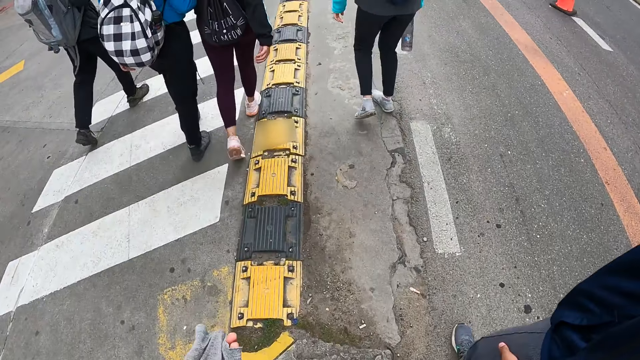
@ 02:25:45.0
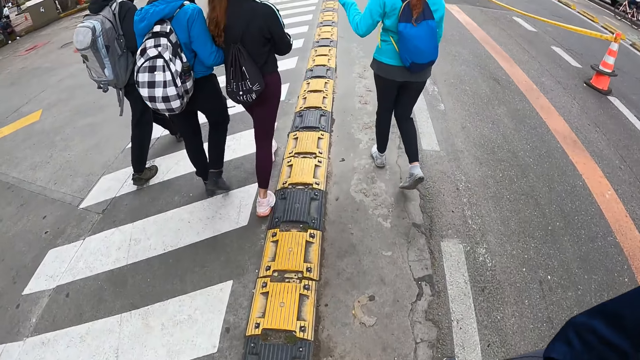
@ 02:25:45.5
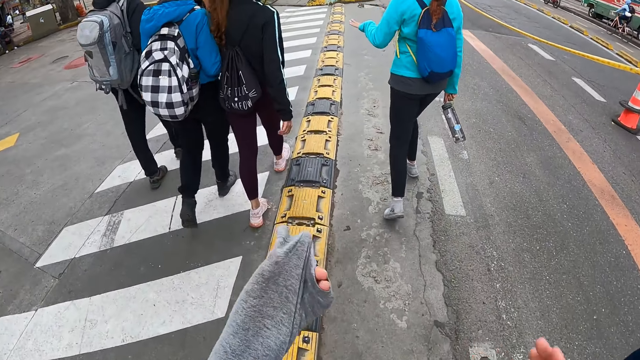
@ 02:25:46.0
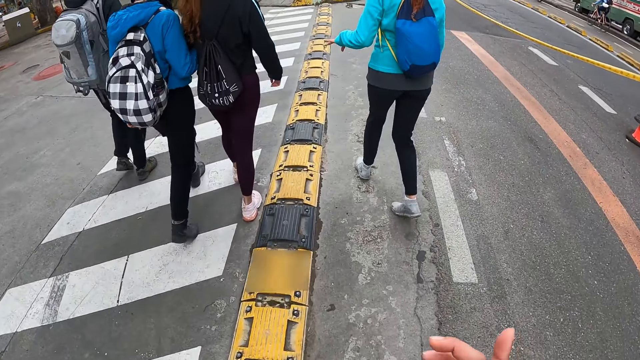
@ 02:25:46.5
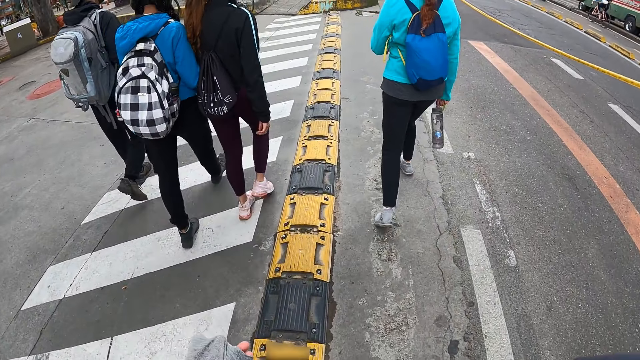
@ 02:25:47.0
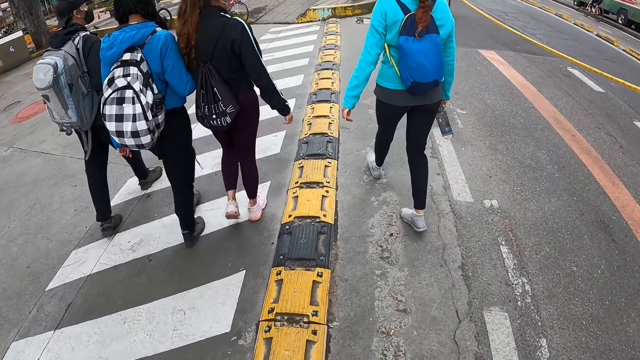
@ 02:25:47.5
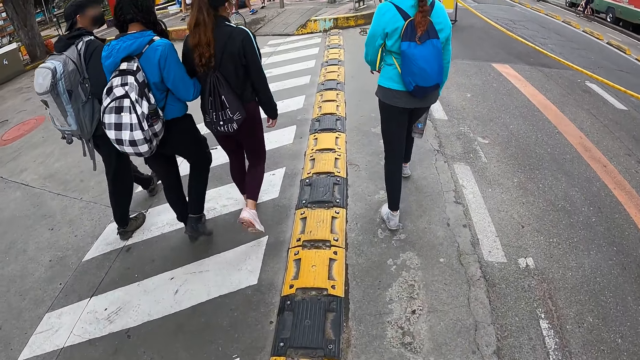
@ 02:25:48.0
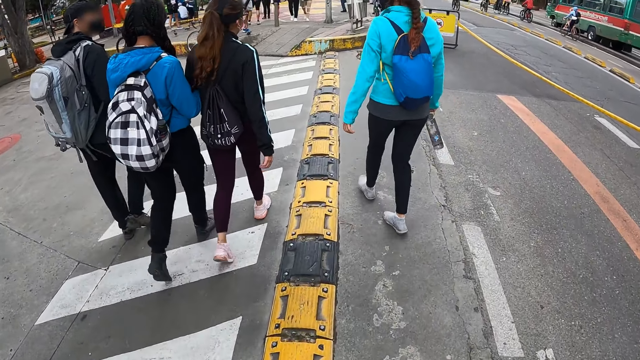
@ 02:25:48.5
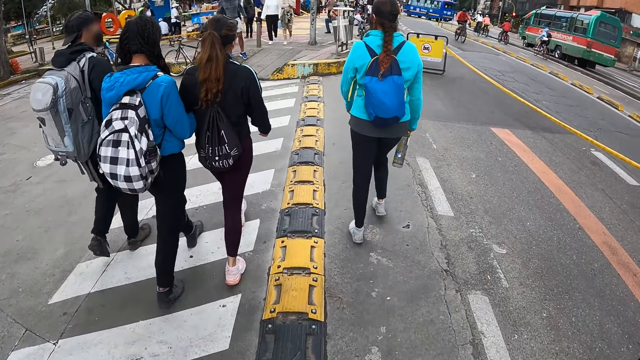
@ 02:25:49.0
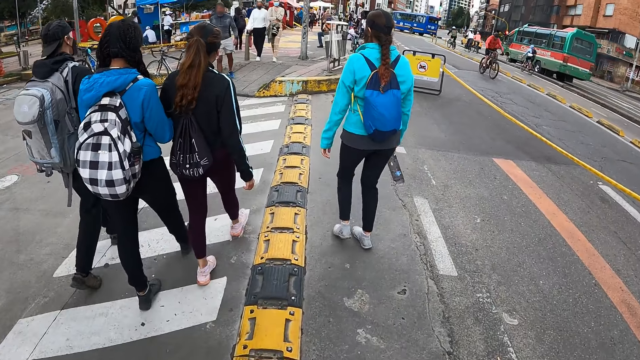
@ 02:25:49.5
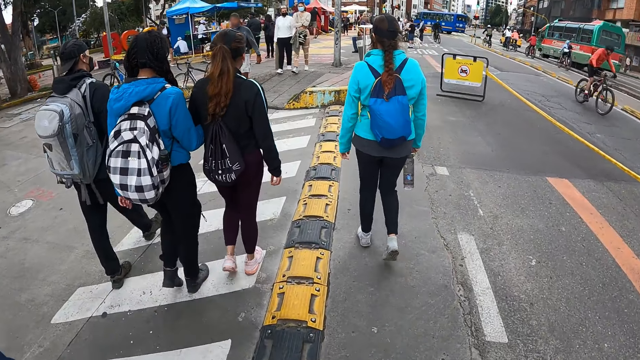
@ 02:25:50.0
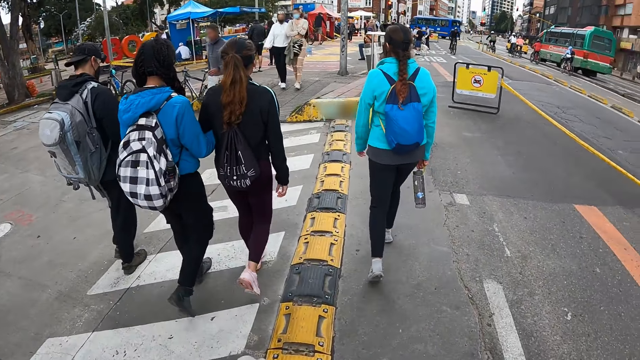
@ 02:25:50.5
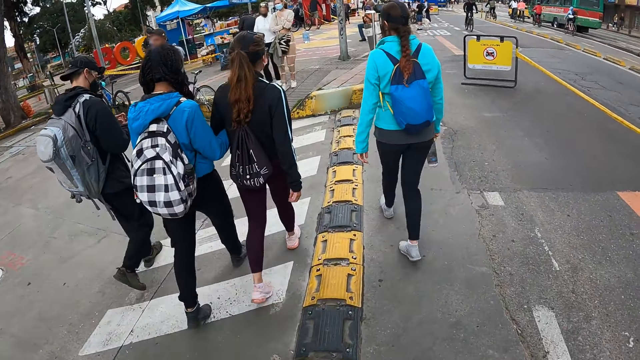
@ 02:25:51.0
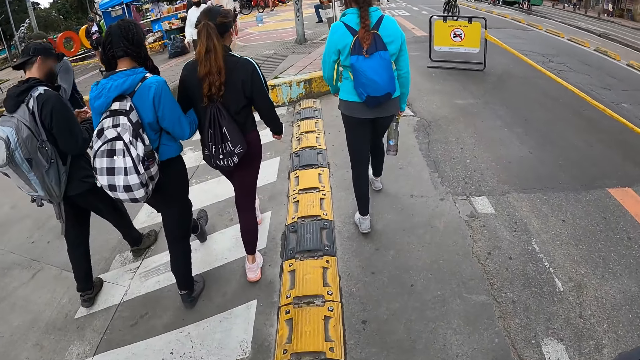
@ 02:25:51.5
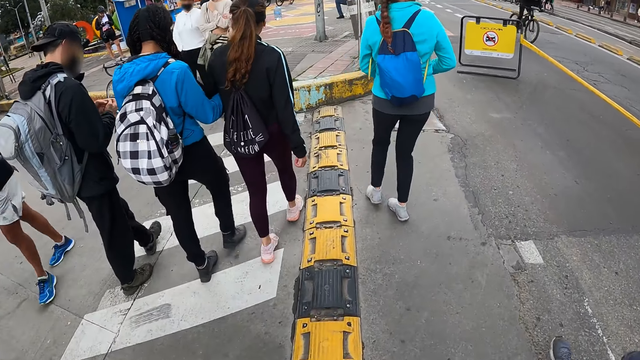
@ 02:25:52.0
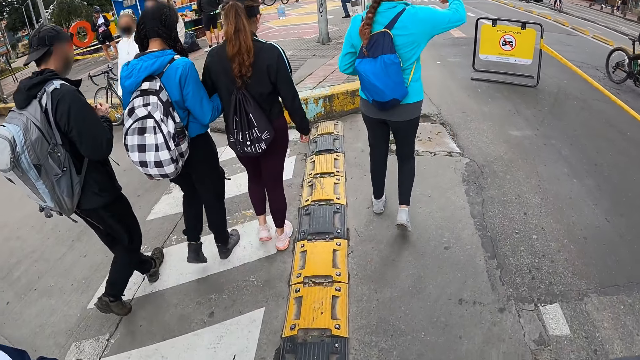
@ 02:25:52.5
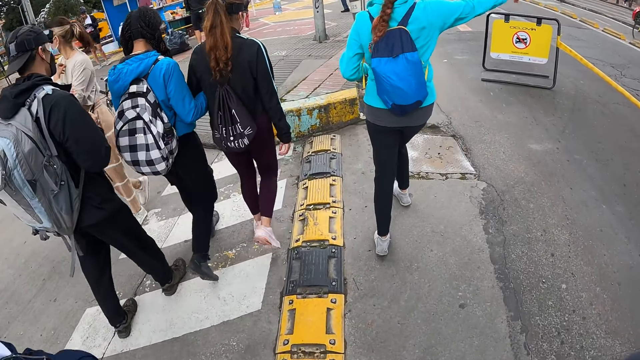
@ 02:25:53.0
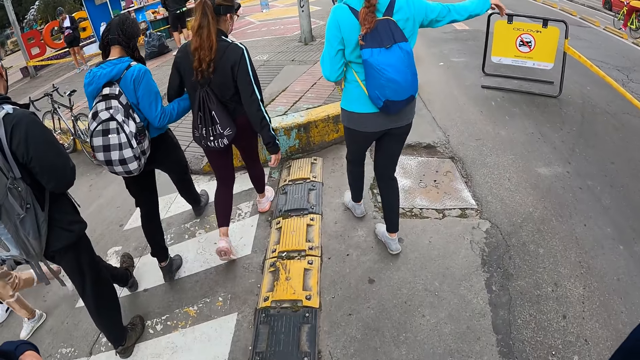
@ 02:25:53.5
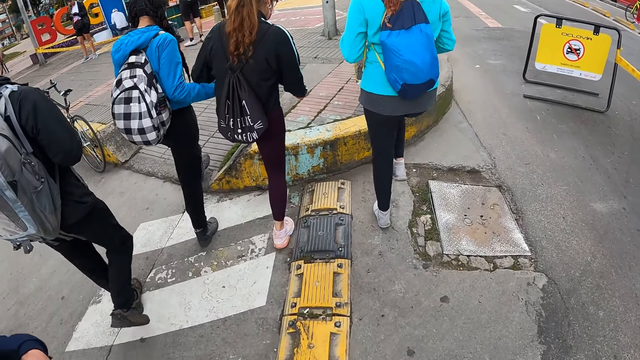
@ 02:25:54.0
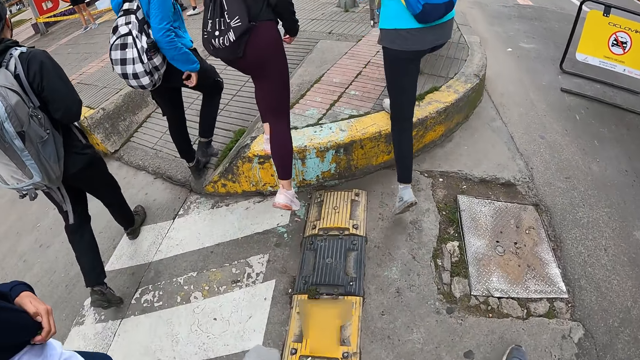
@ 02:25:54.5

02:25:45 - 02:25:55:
The camera wearer walks on a tarred road with a zebra crossing sign with the other people.

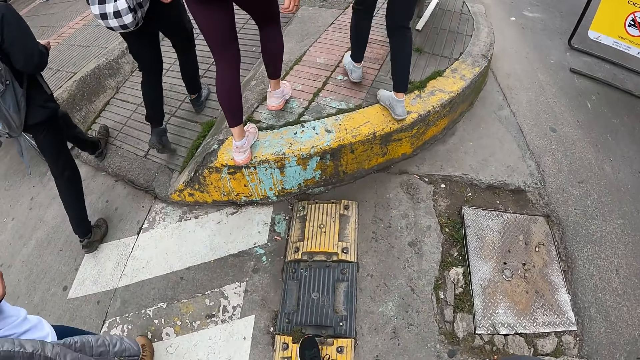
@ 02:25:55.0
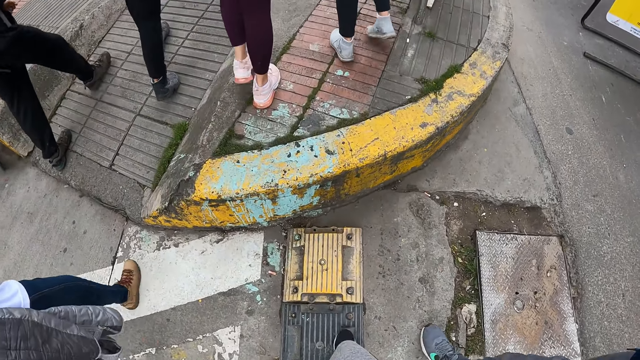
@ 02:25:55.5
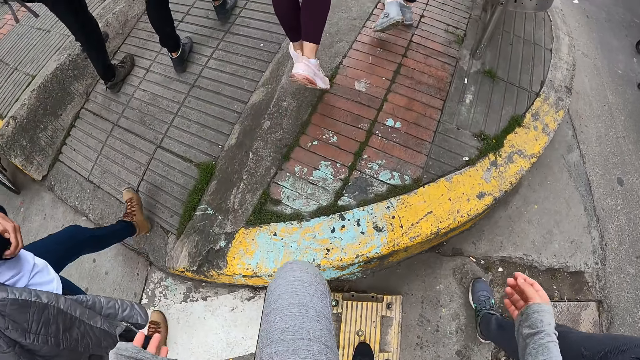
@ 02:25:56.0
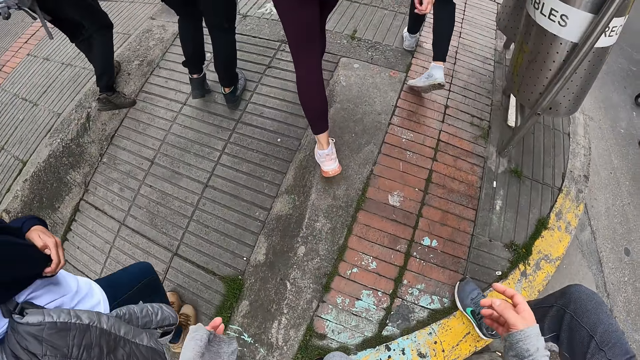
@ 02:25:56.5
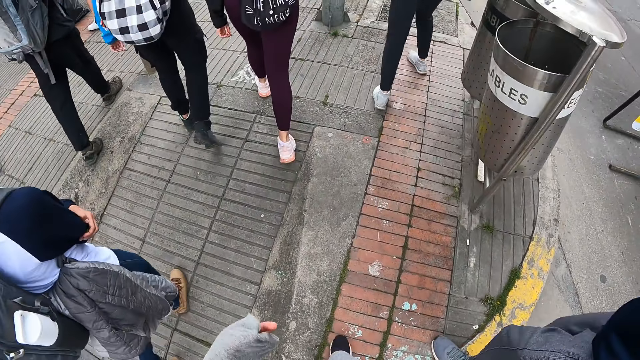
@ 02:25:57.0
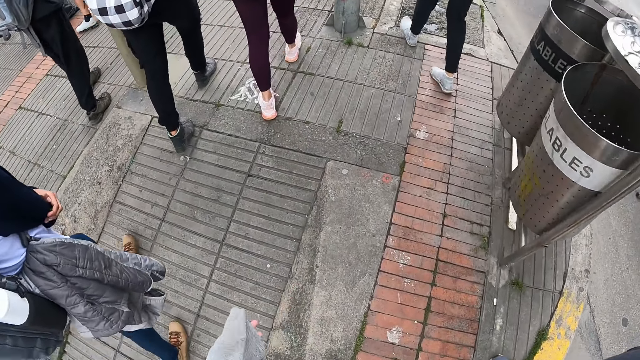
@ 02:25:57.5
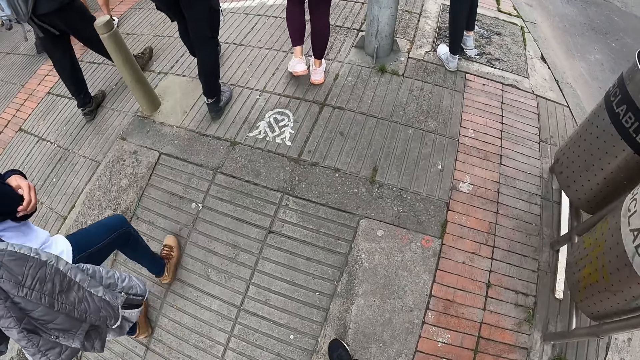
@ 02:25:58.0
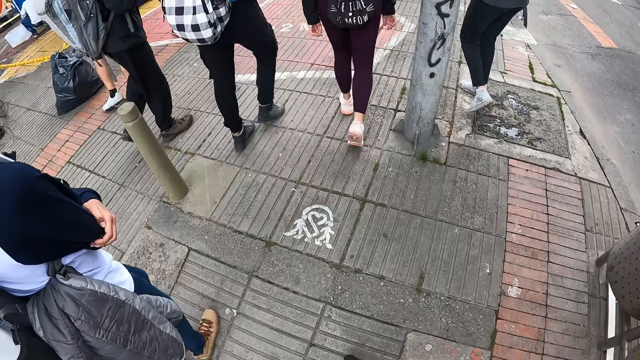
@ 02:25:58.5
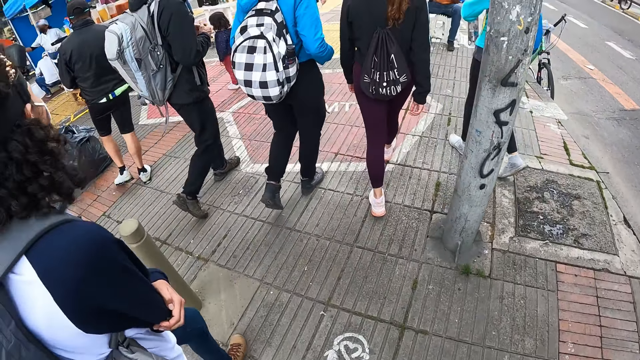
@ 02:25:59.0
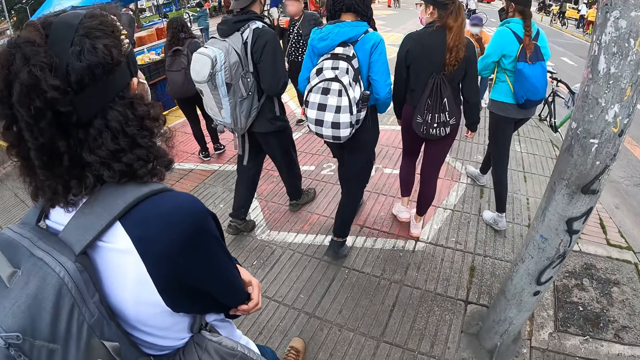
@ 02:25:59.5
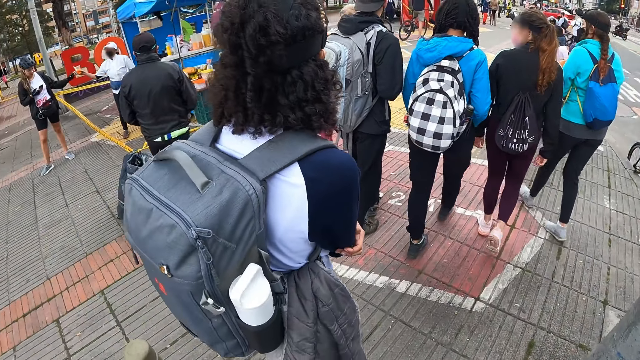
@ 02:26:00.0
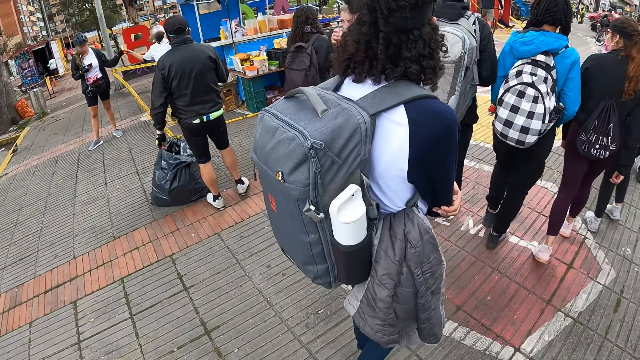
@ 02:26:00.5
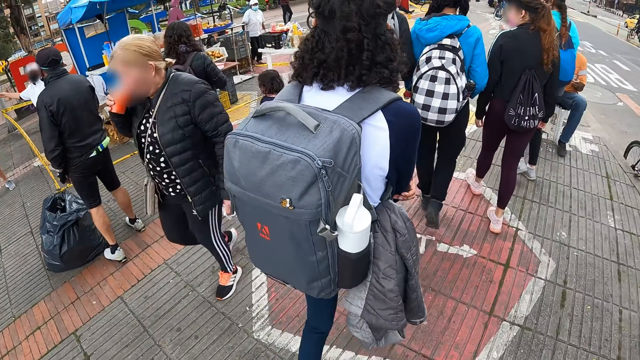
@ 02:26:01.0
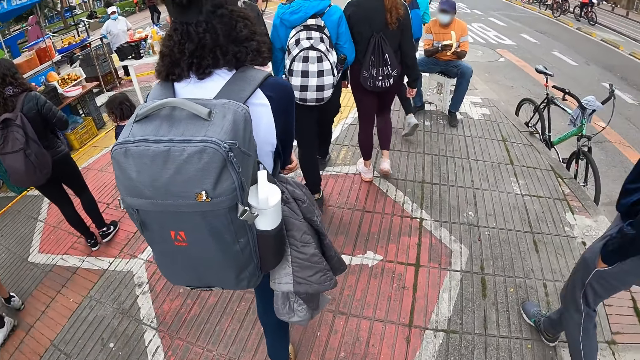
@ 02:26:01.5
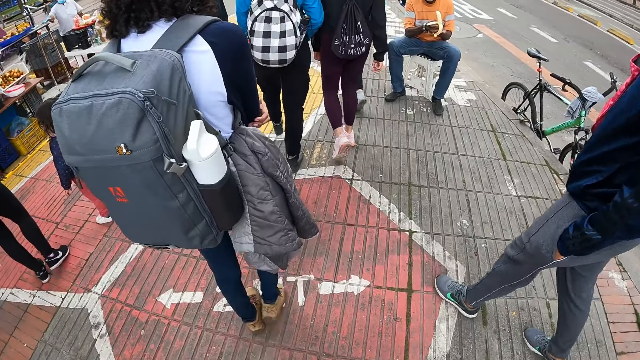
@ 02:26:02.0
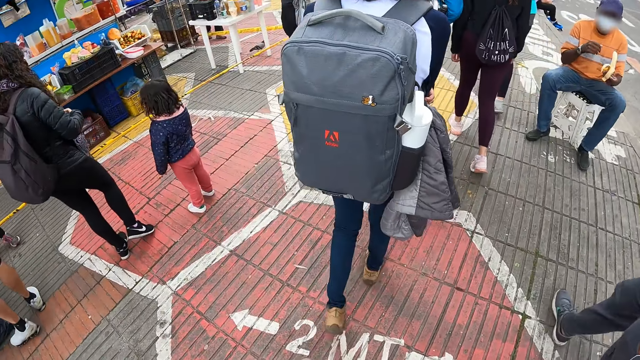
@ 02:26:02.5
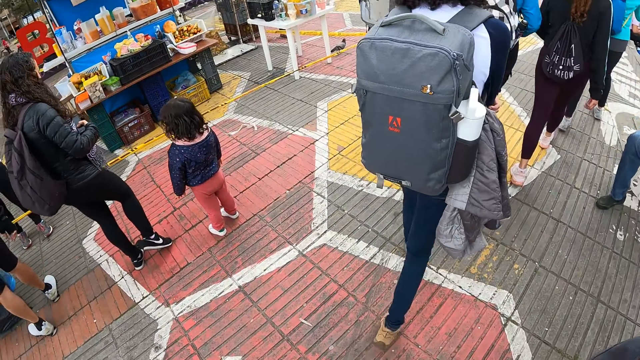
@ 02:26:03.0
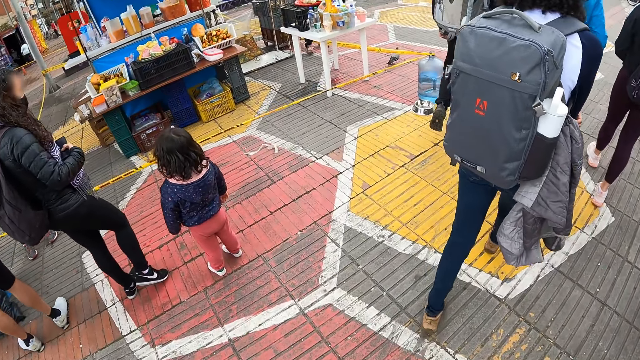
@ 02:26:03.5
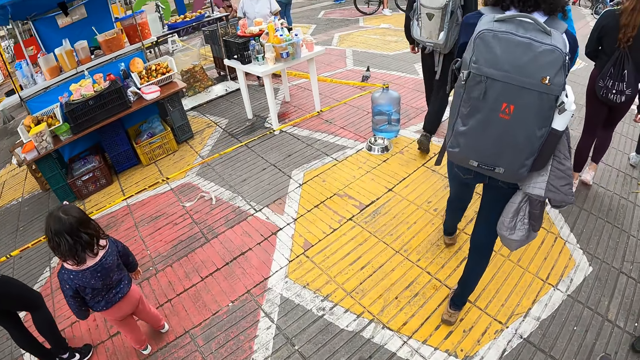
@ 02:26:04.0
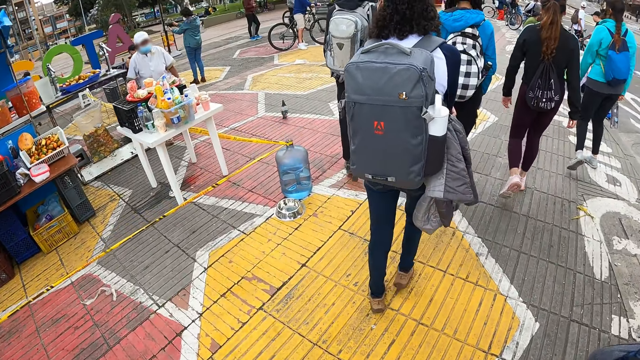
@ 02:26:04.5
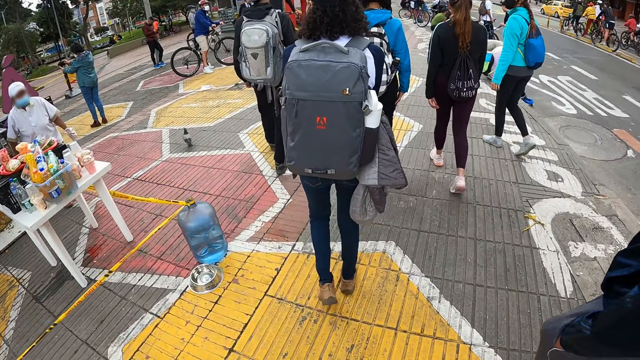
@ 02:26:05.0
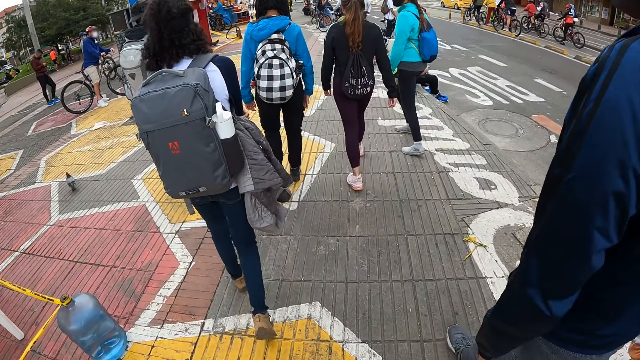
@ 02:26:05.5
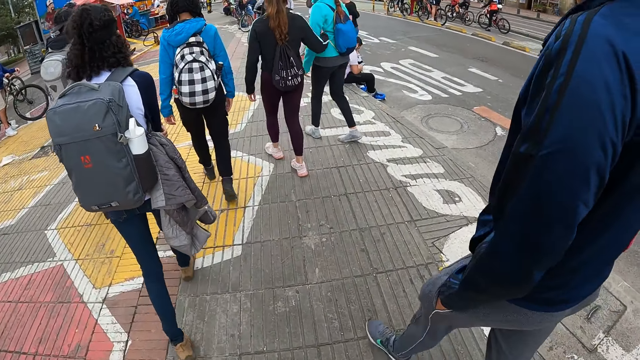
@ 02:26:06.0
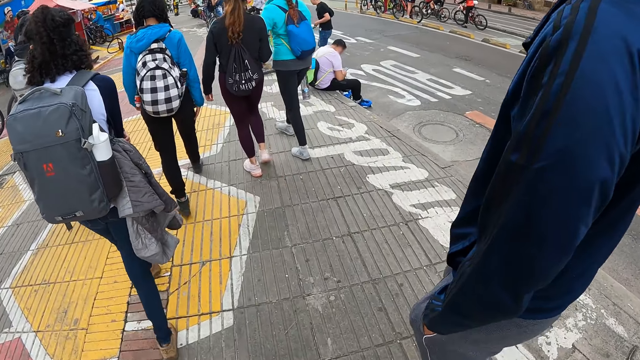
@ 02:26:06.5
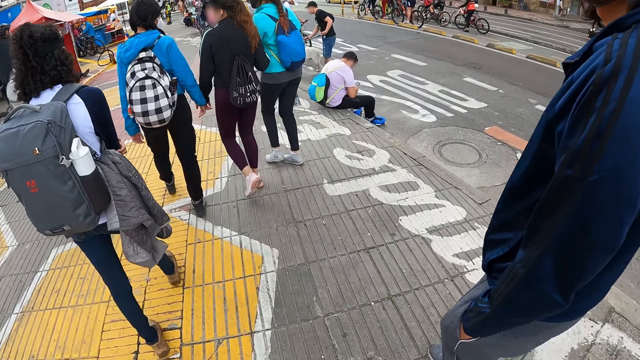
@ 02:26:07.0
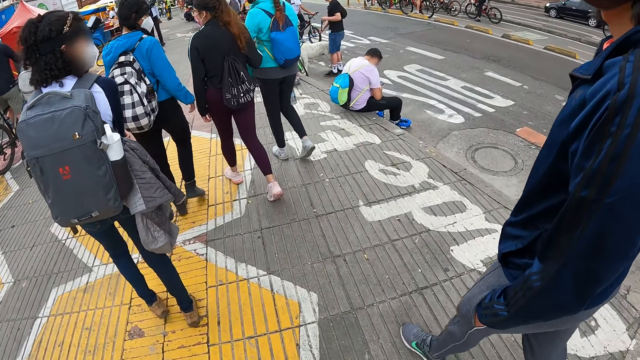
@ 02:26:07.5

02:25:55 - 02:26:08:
The camera wearer walks on a walkway with the other people.
